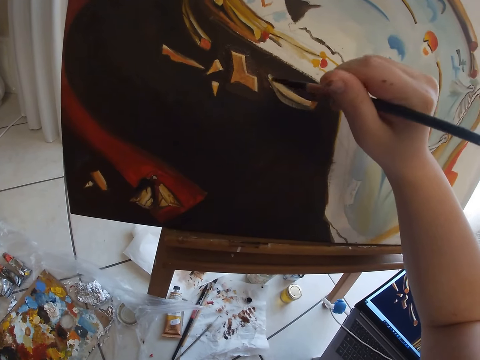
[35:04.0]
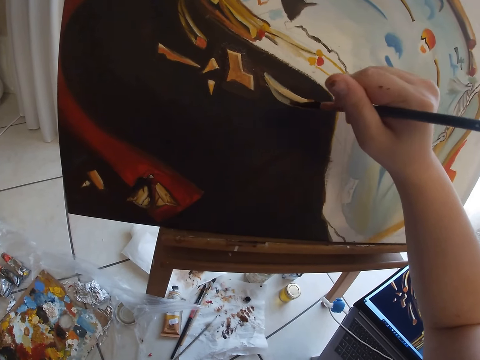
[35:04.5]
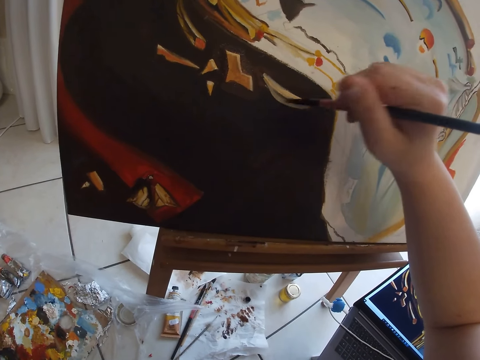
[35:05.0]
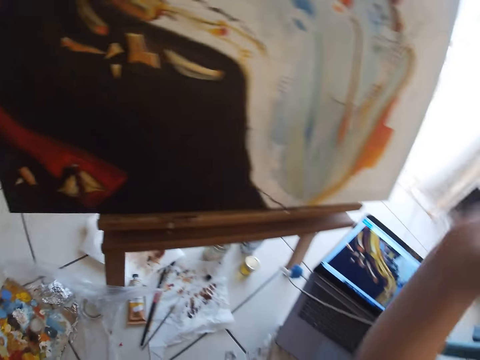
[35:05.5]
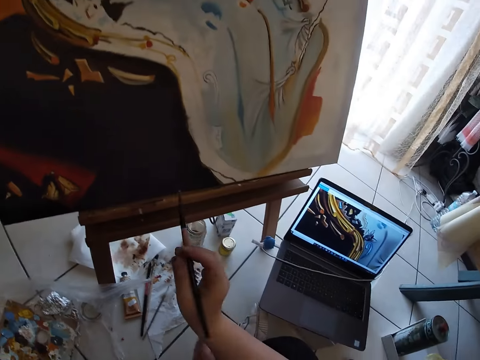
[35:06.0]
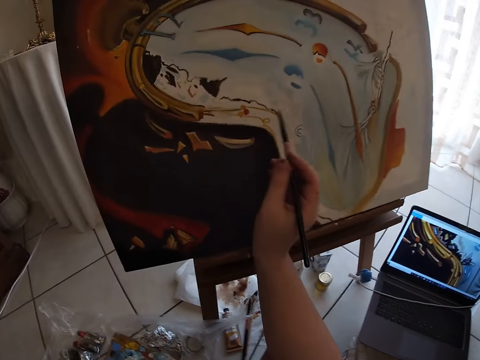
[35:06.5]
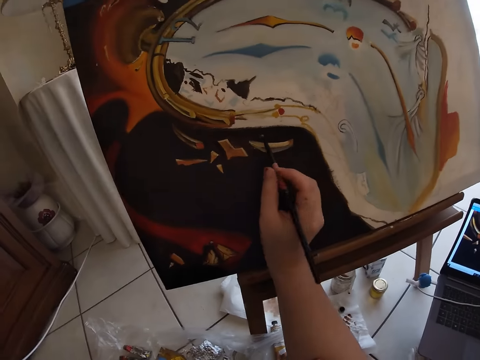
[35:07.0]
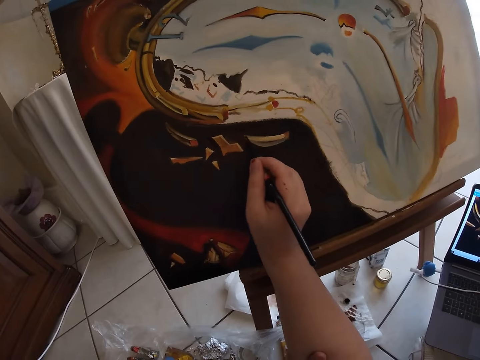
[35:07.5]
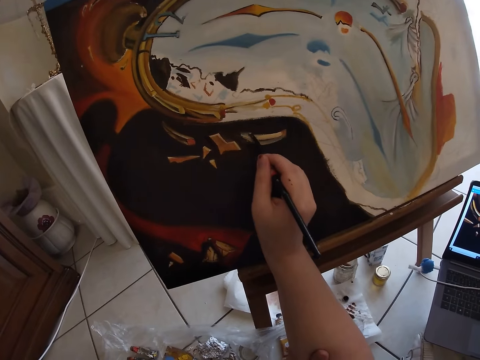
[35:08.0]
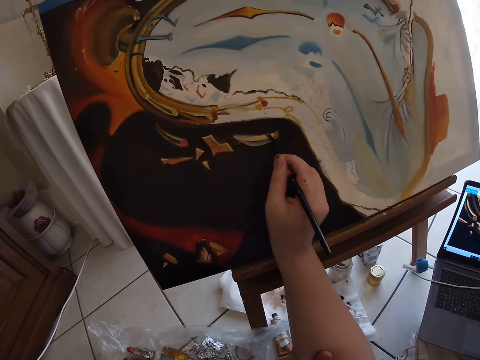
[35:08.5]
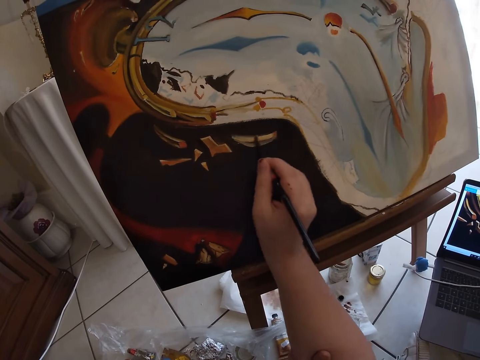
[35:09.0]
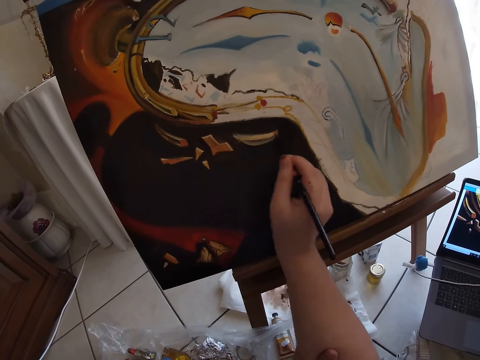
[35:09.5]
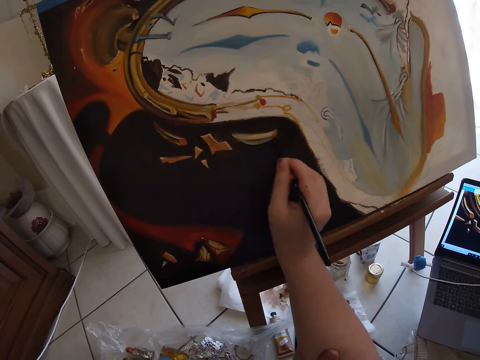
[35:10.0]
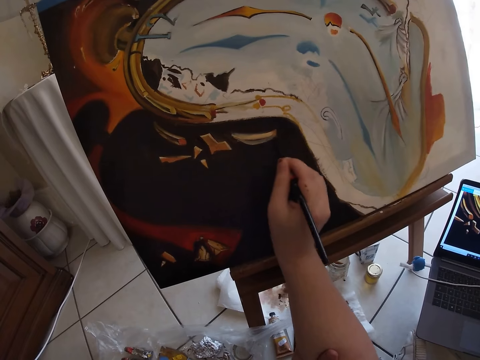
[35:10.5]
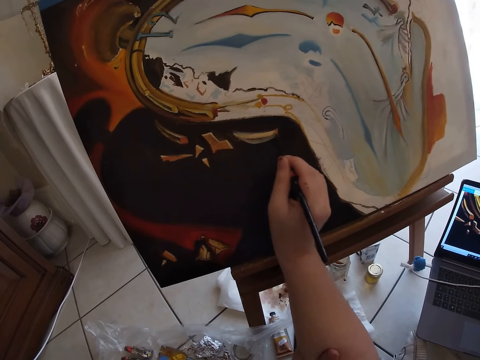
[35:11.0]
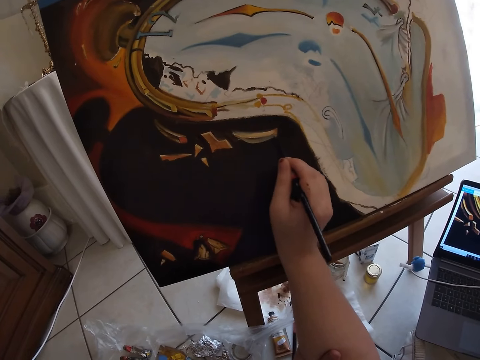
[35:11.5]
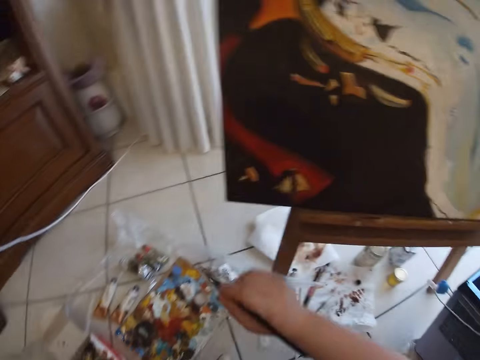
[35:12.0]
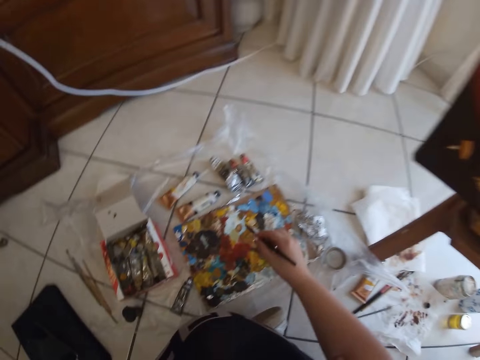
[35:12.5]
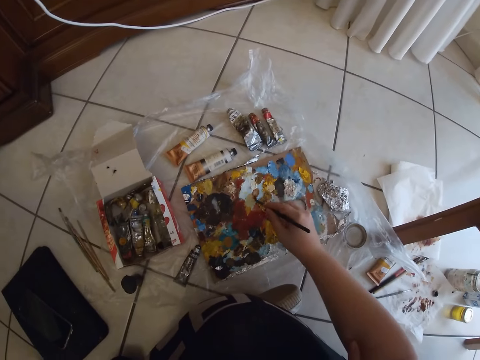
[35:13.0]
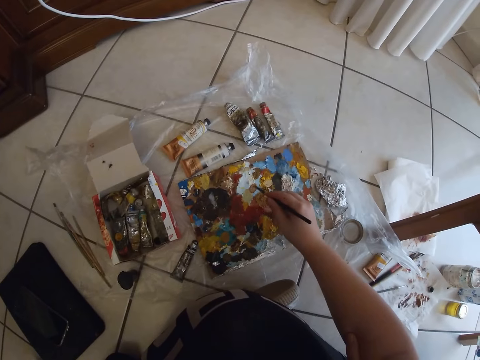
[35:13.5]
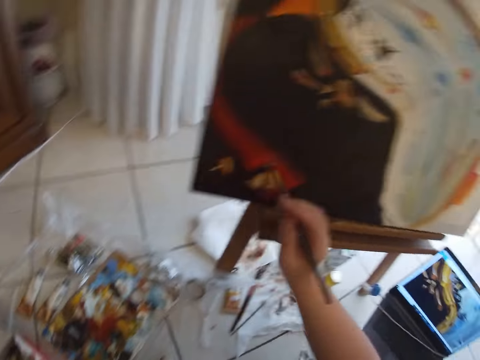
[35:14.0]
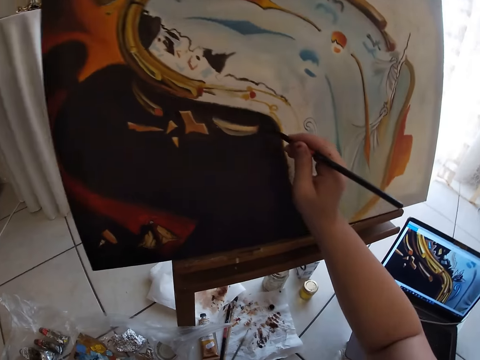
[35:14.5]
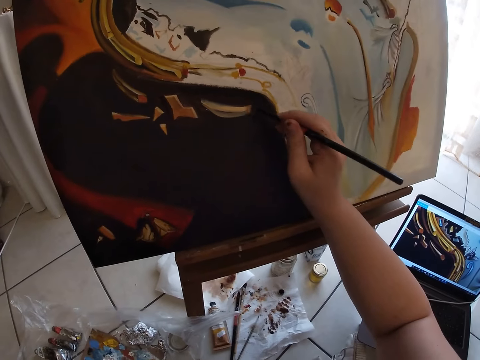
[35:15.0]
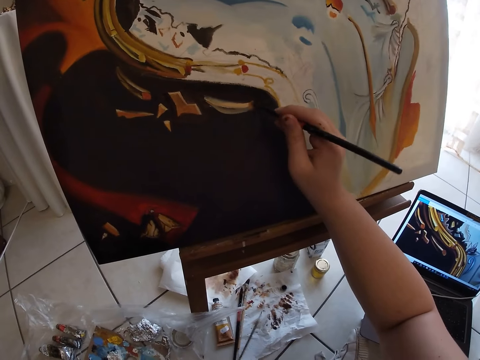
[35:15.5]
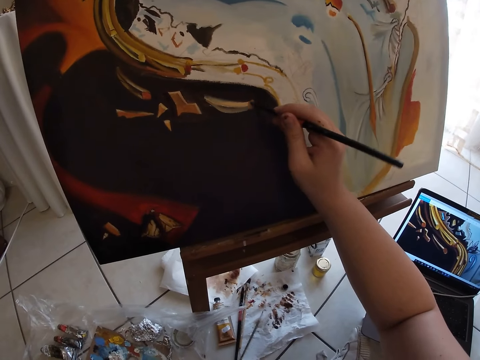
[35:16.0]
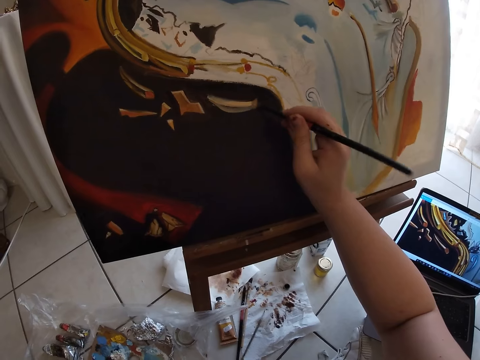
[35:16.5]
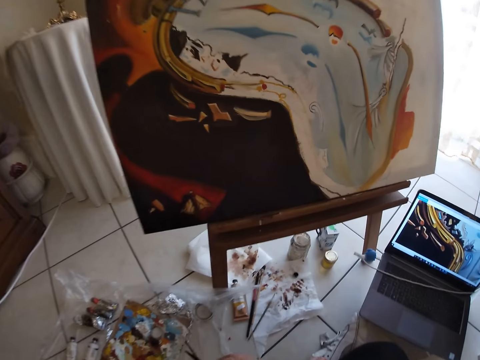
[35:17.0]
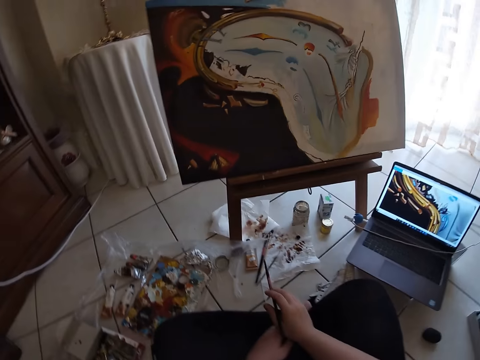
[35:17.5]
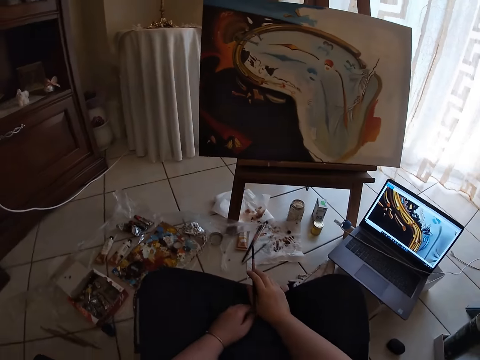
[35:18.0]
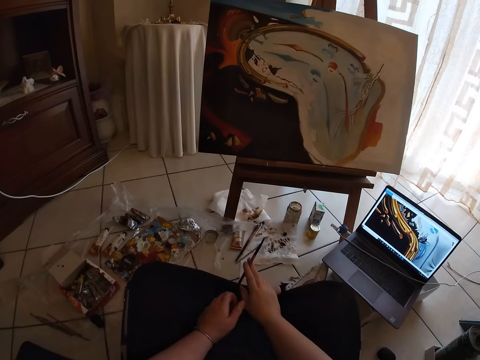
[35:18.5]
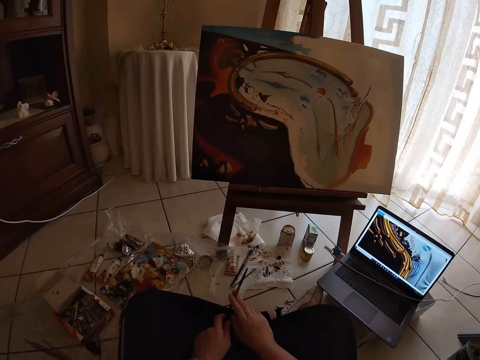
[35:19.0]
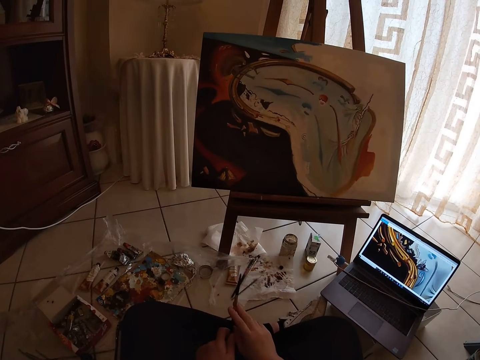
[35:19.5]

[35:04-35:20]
The camera wearer removes the paint brush from the painting. He paints wall art using the paint brush. He removes the paint brush from the painting. He dips the painting brush in his right hand on the paint on the floor. He paints wall art using the paint brush. He removes the paint brush from the painting.

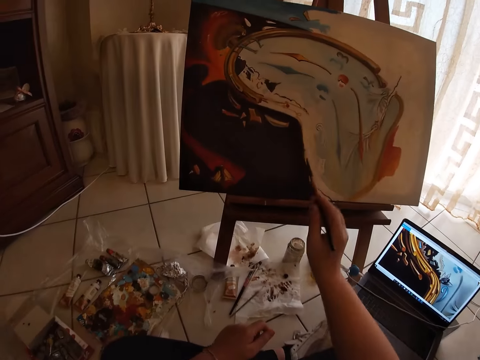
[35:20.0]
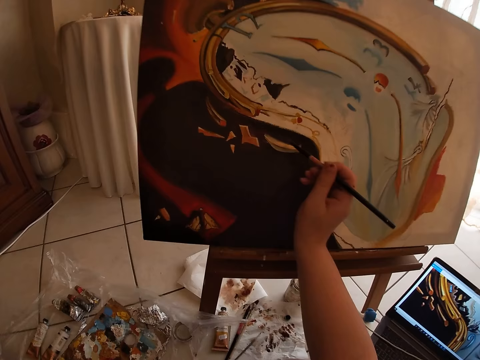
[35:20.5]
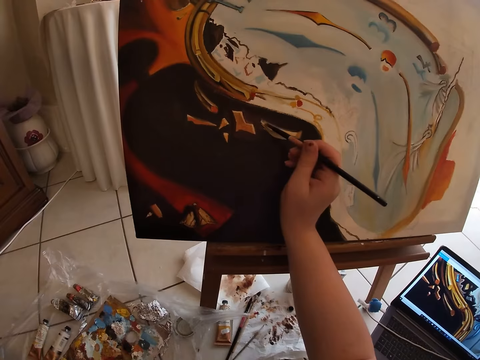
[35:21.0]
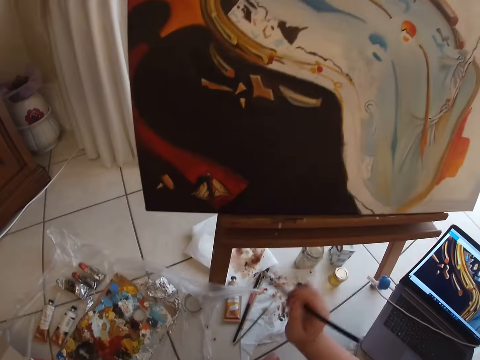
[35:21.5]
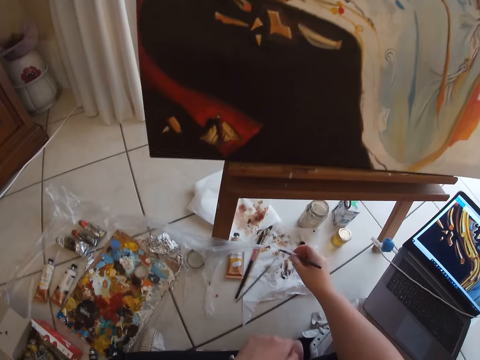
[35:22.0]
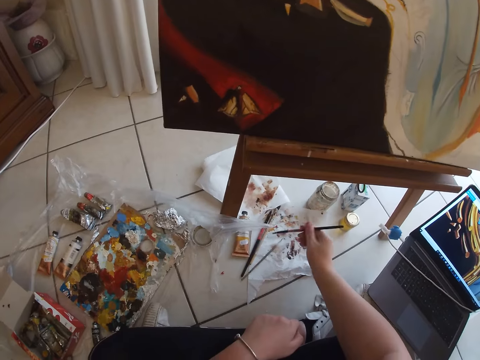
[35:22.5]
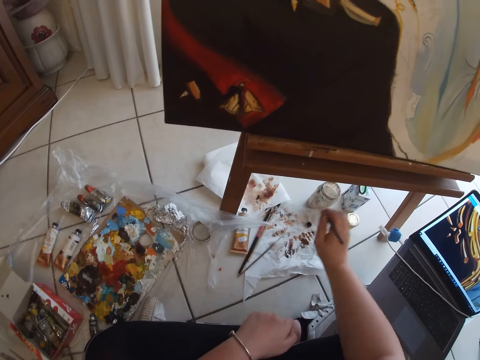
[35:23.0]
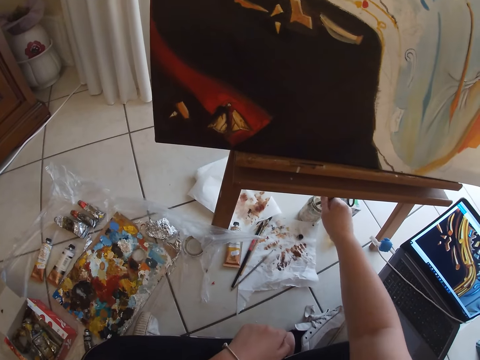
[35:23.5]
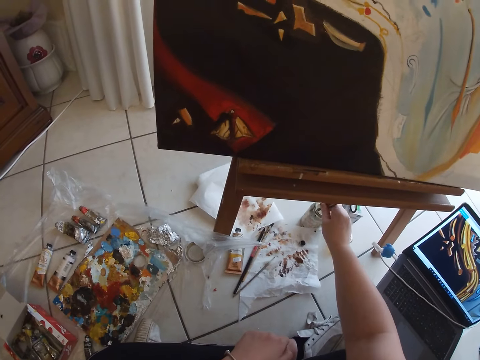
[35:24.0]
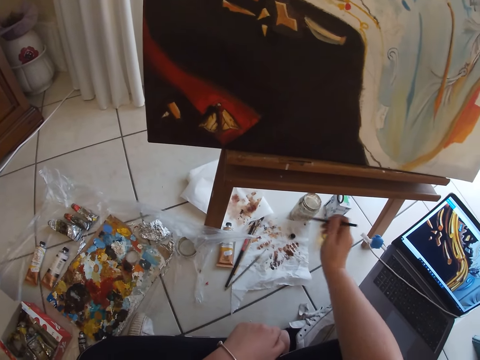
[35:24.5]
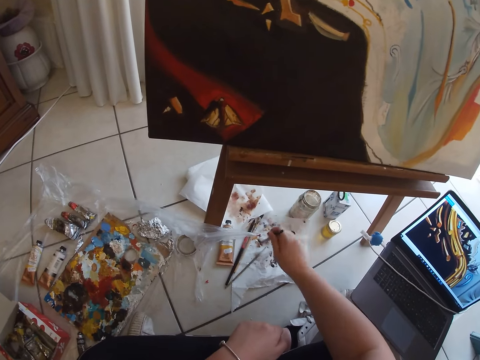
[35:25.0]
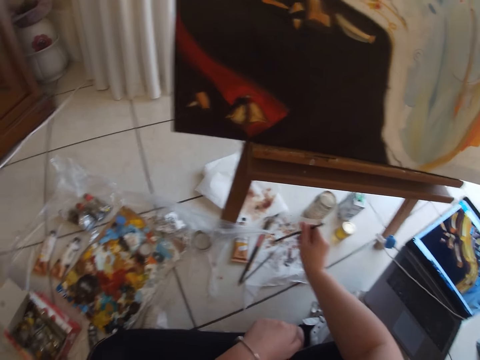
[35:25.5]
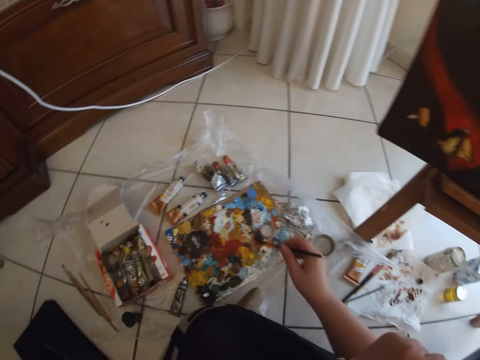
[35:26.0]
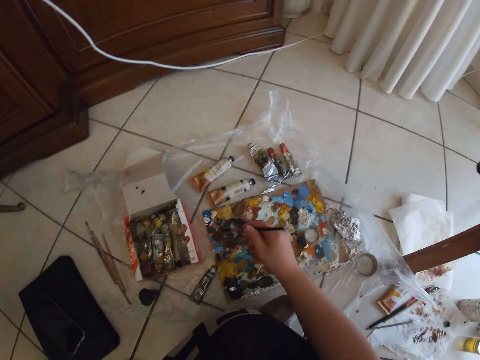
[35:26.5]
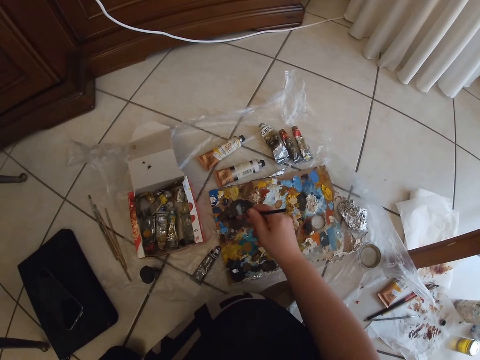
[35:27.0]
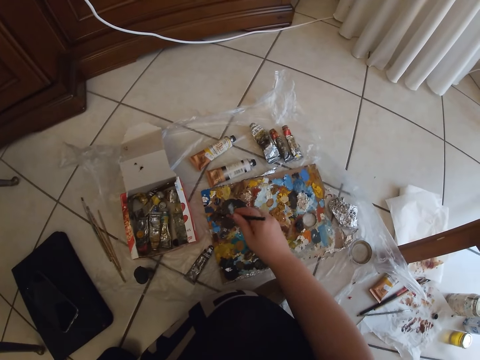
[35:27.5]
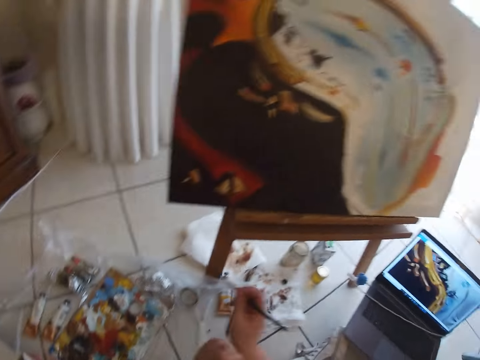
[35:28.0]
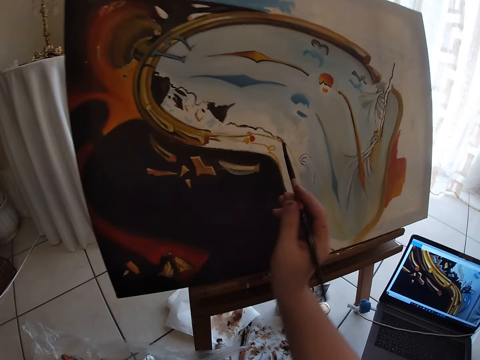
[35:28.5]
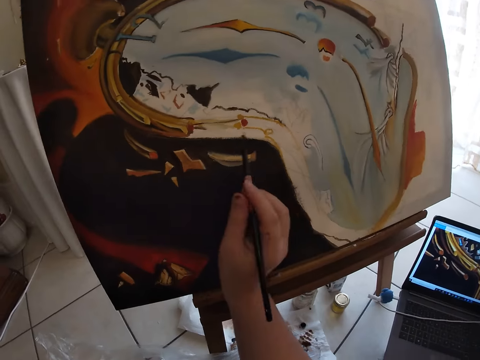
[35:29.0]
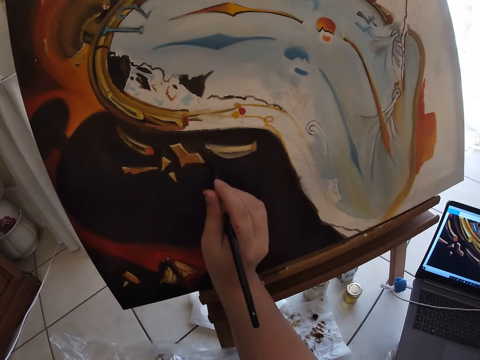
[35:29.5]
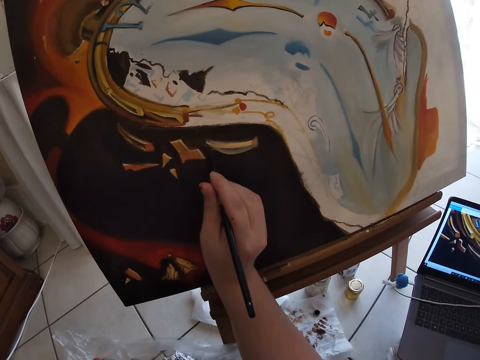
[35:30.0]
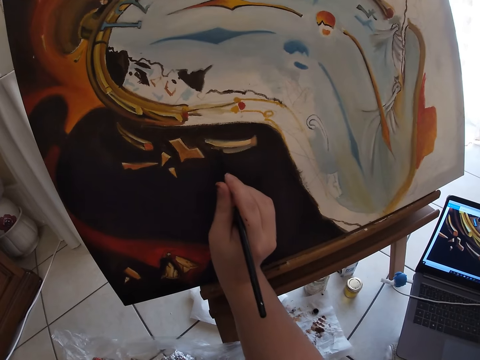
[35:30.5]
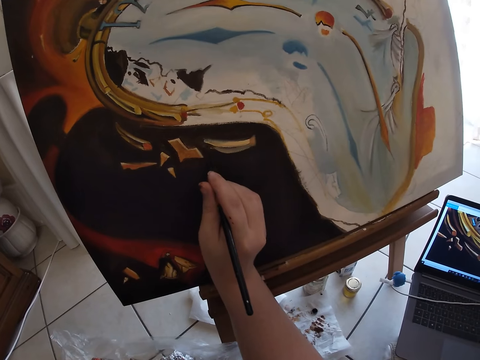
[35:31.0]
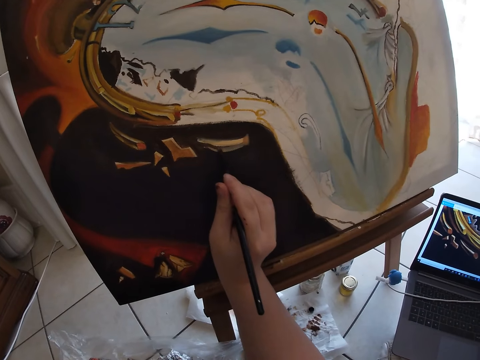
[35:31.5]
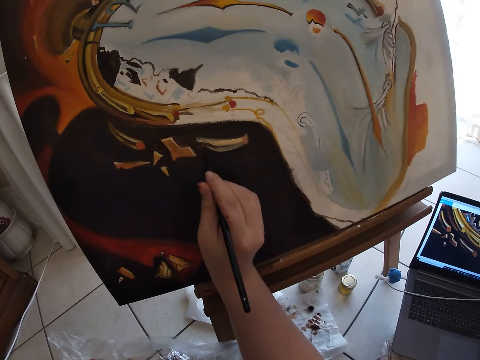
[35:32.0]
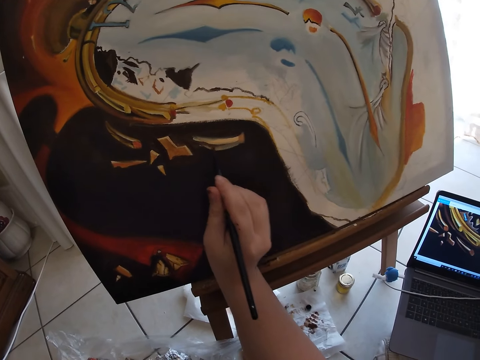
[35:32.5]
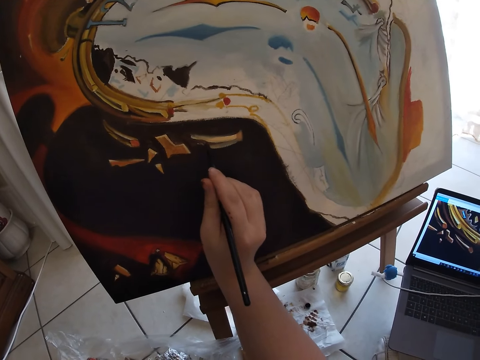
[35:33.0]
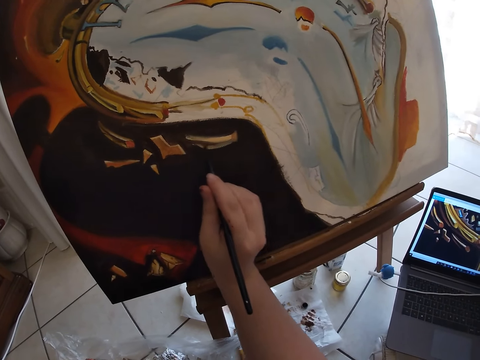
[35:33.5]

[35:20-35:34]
The camera wearer paints wall art using the paint brush. He adjusts the painting brush in his right hand on the paper on the floor. He dips the paint brush into the paint. He rinses the painting brush in his right hand on a container on the floor. He adjusts the painting brush in his right hand on the paper on the floor. He dips the painting brush in his right hand on the paint on the floor. He paints wall art on the table with the painting brush in his right hand.
